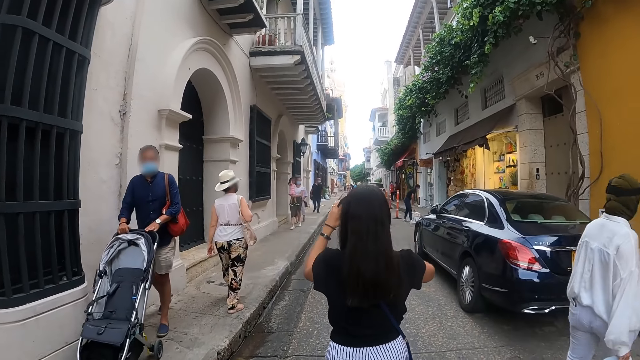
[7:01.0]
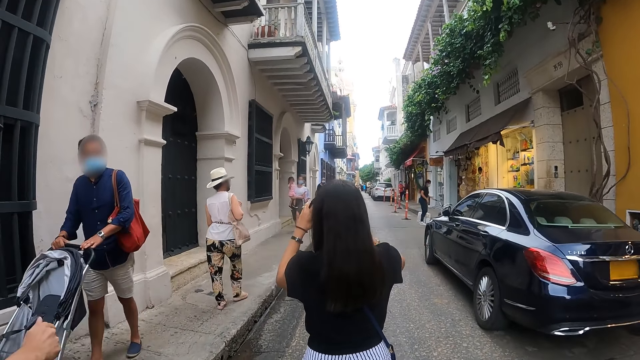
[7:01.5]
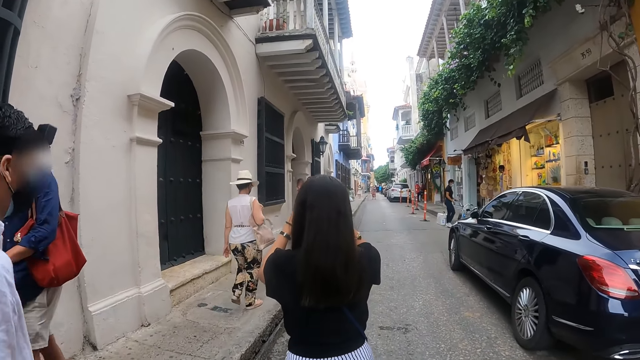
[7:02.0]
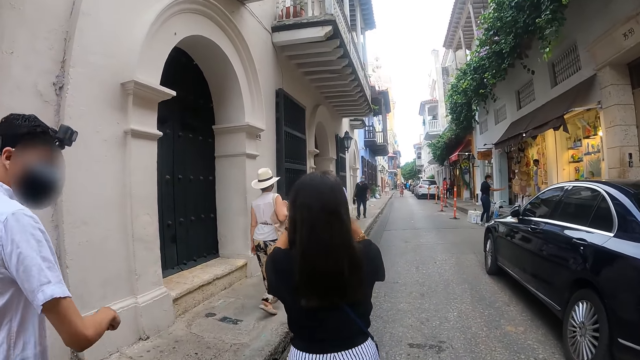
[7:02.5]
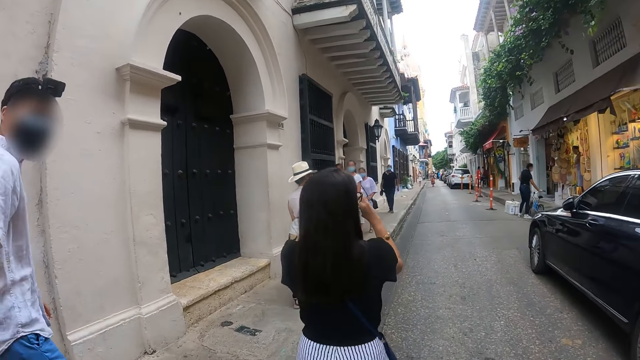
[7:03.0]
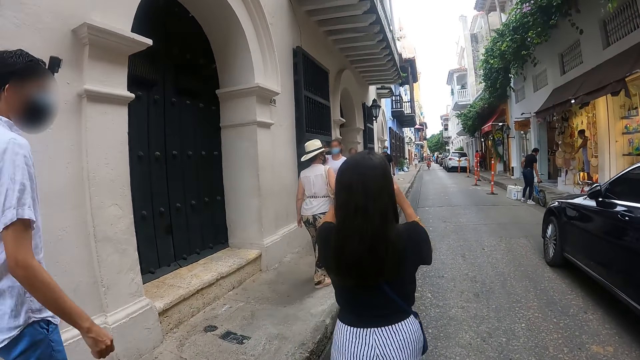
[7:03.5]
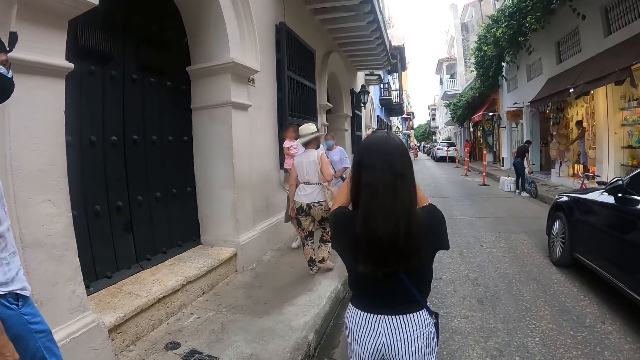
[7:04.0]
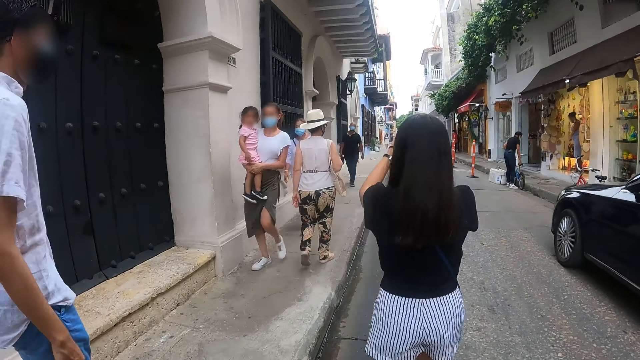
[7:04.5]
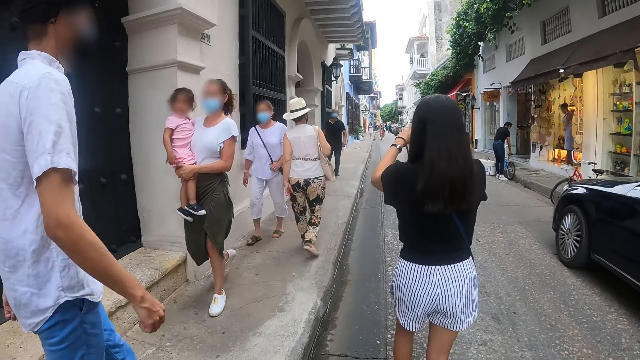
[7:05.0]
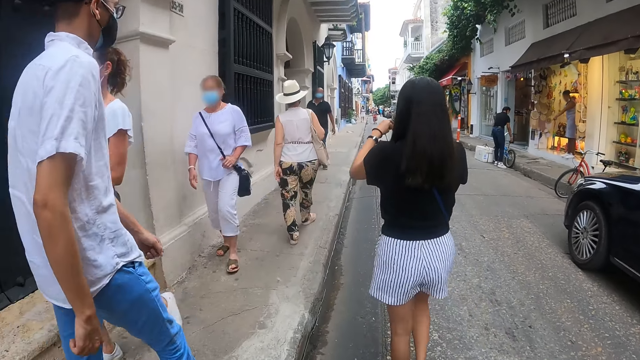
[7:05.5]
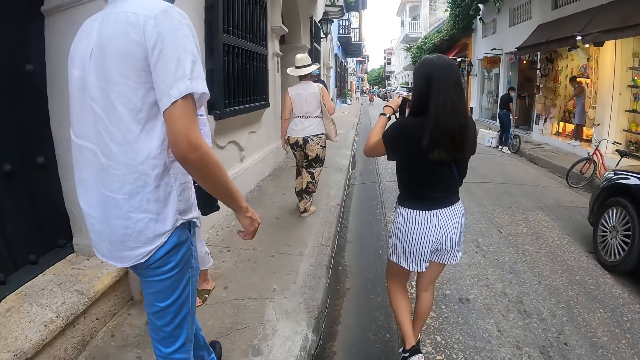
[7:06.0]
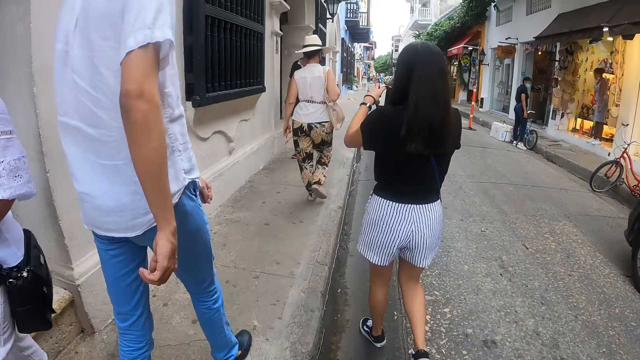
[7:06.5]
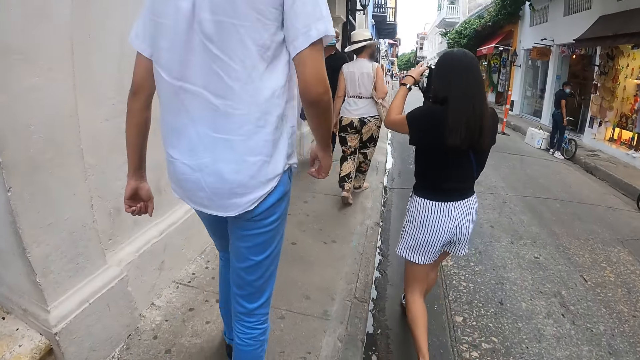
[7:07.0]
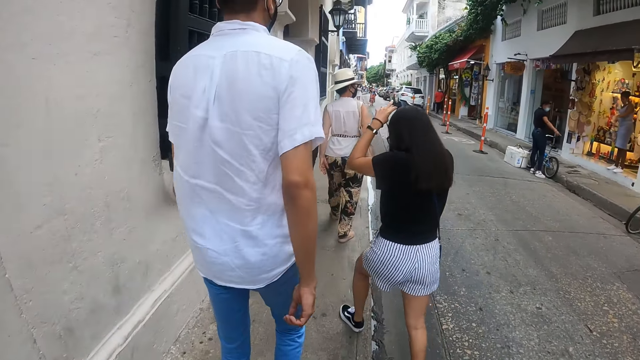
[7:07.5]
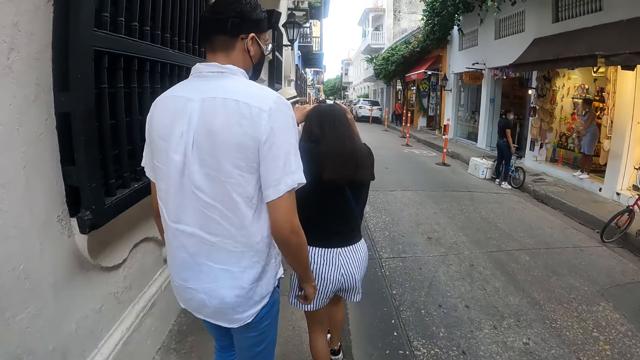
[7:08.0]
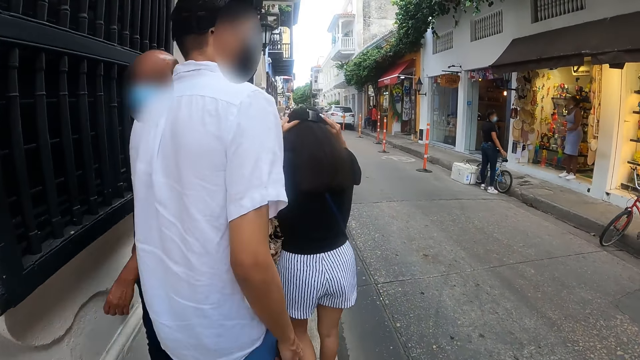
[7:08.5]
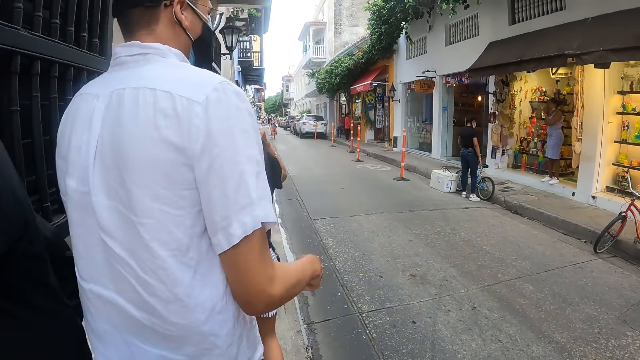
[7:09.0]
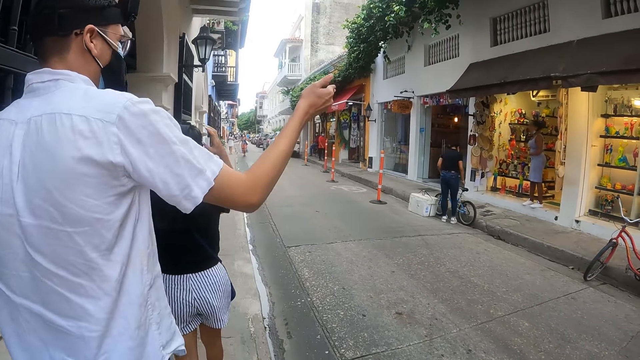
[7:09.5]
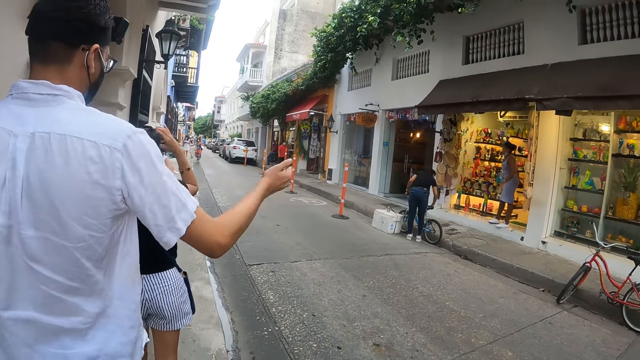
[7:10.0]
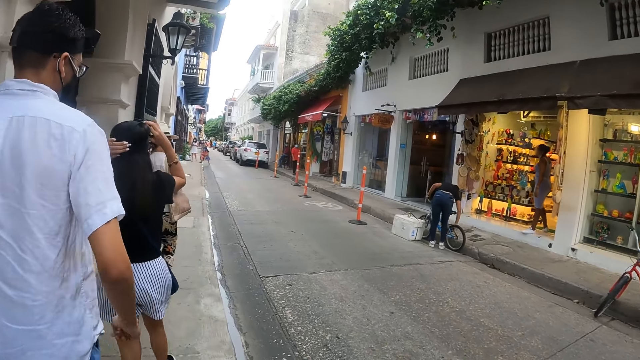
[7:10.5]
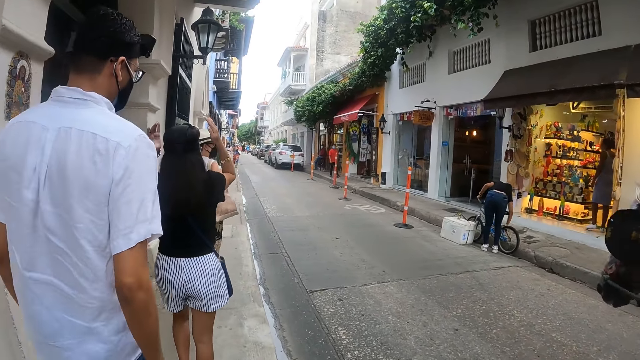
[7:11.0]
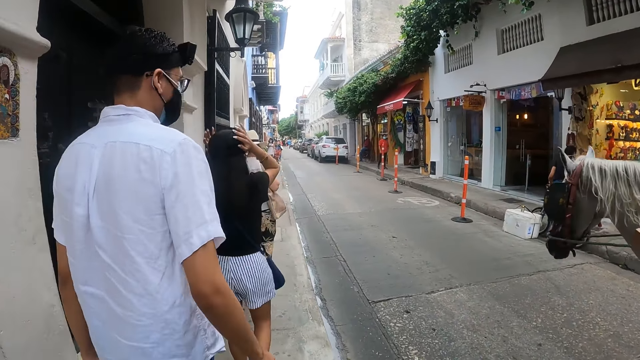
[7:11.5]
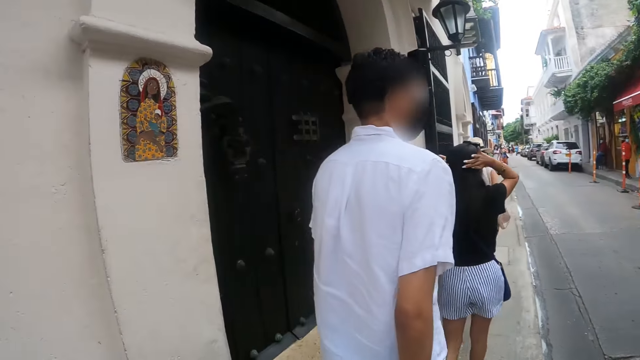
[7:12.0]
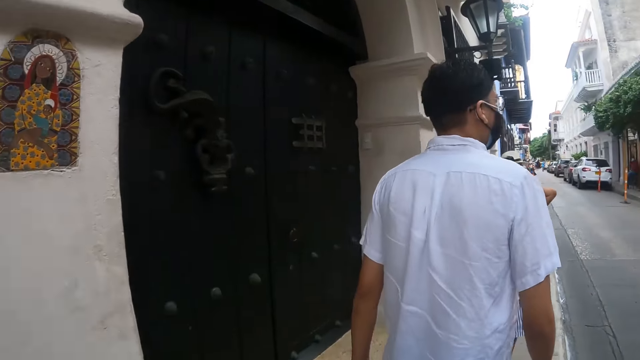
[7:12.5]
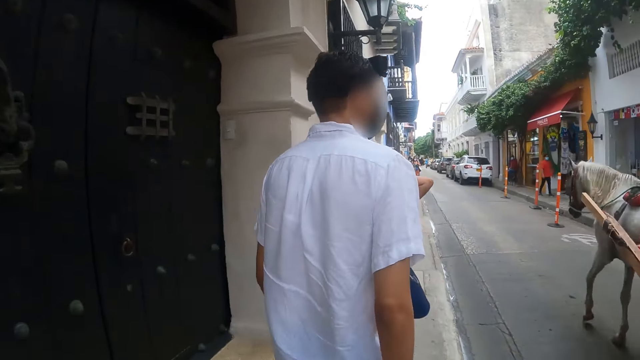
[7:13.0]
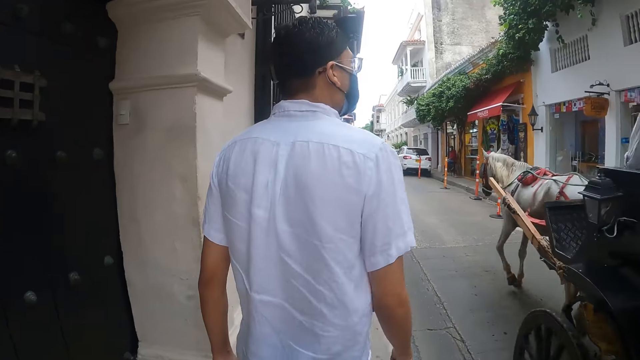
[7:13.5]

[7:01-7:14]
A man points a finger. A woman puts on a camera. The man points at a building.

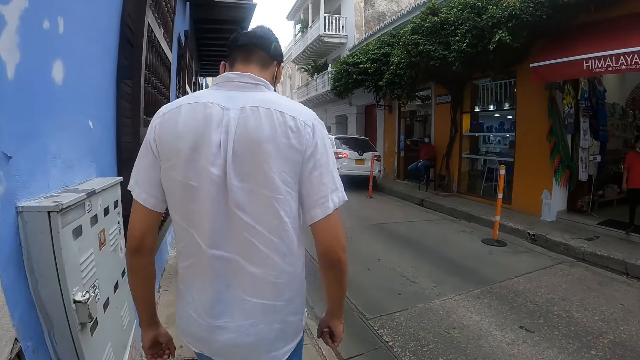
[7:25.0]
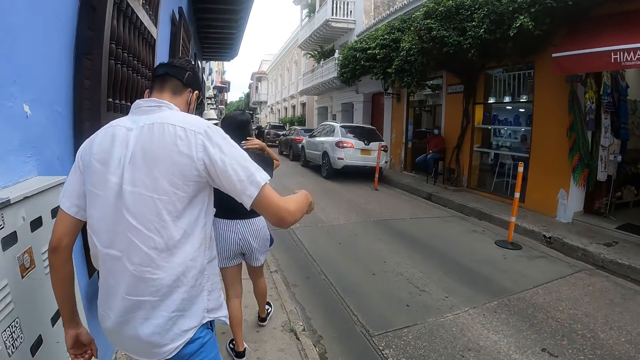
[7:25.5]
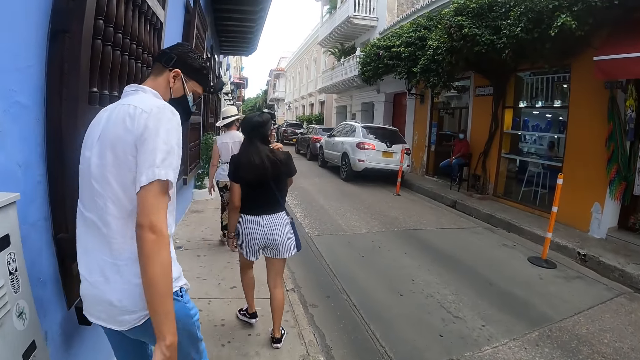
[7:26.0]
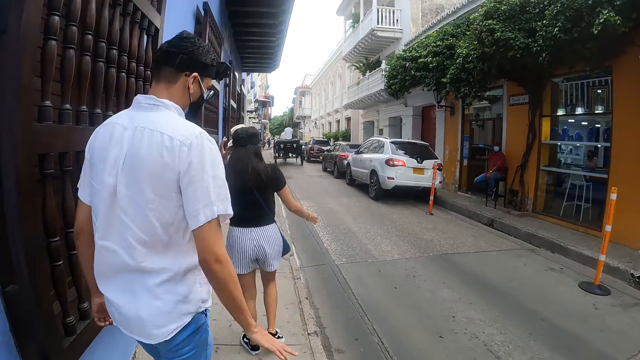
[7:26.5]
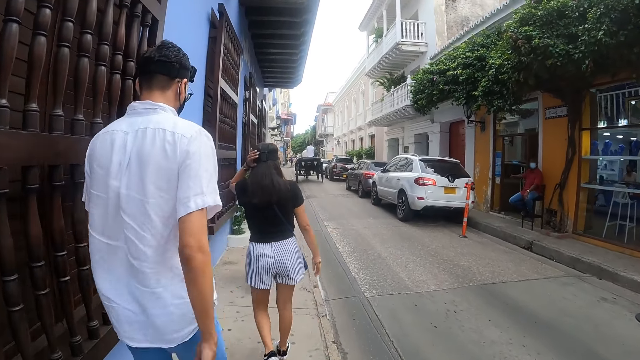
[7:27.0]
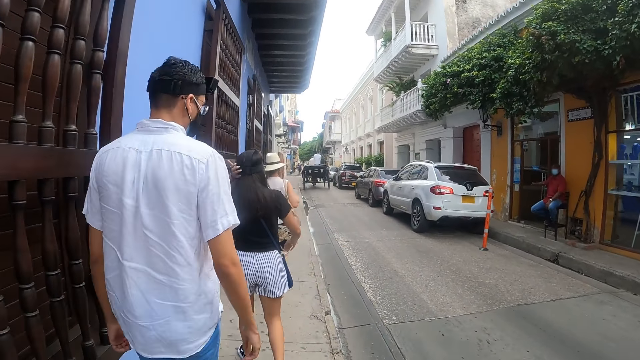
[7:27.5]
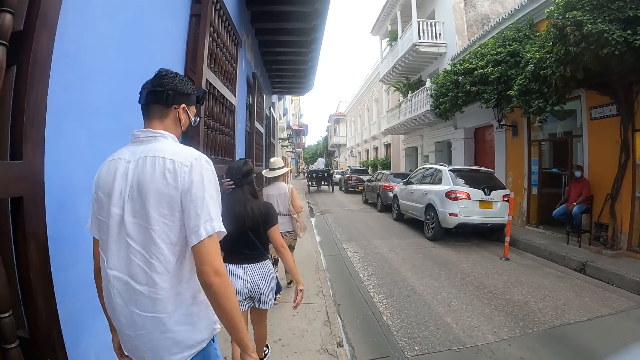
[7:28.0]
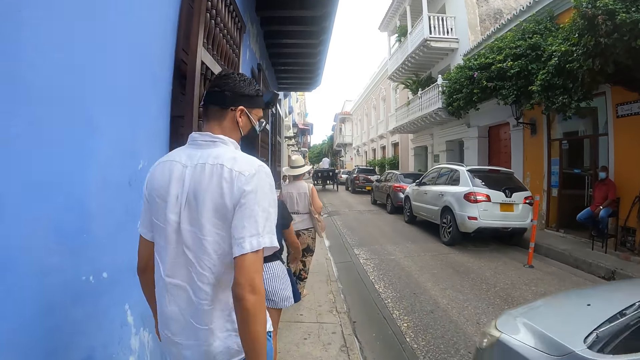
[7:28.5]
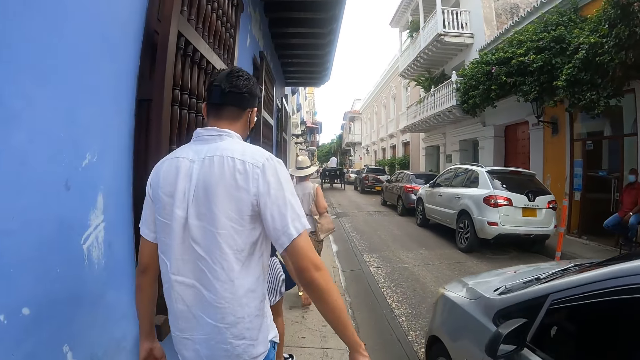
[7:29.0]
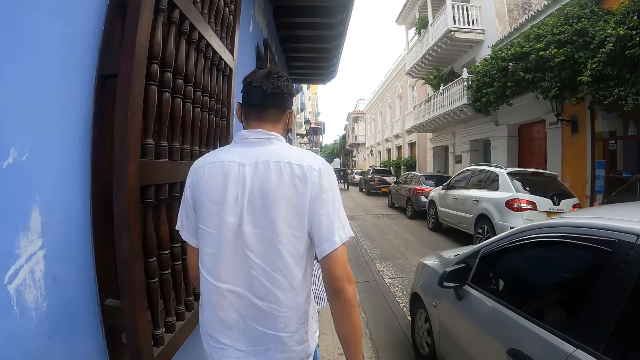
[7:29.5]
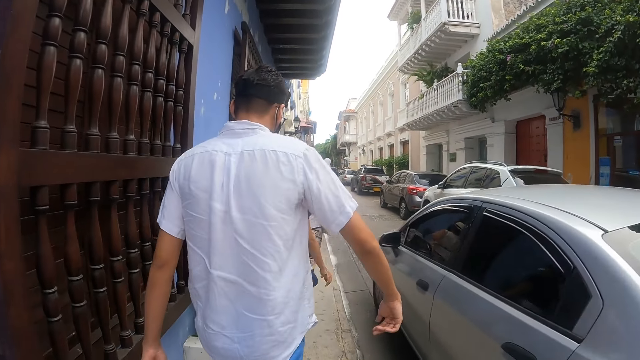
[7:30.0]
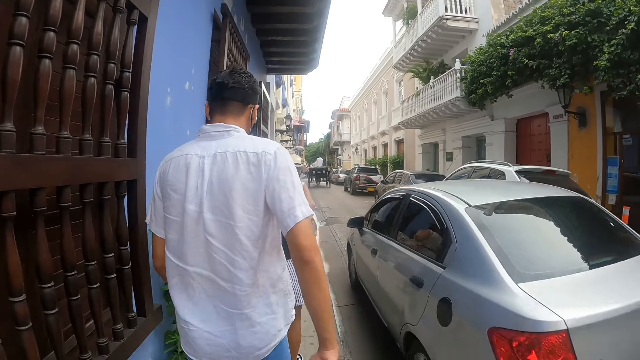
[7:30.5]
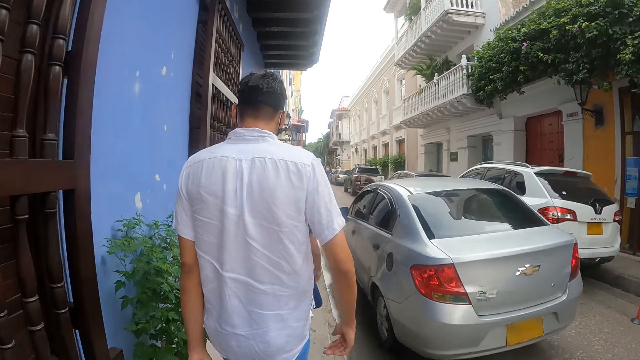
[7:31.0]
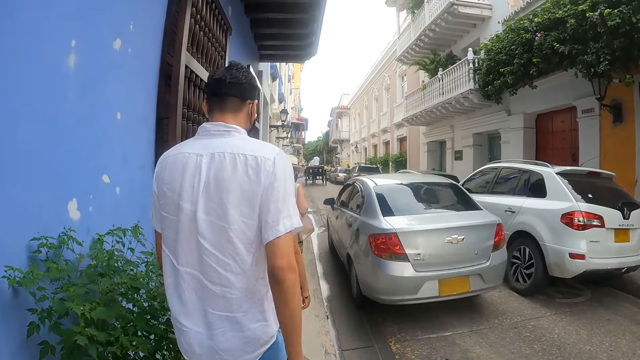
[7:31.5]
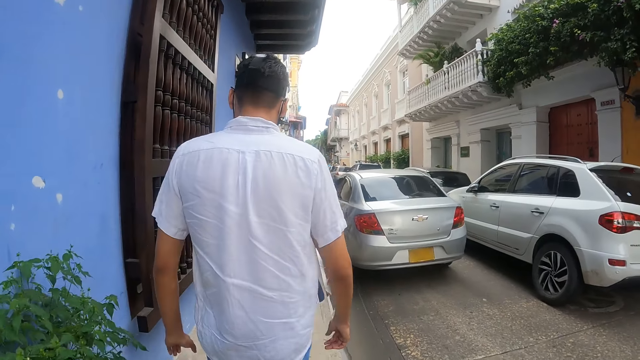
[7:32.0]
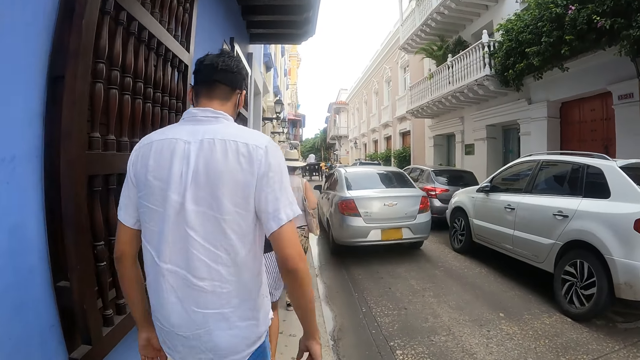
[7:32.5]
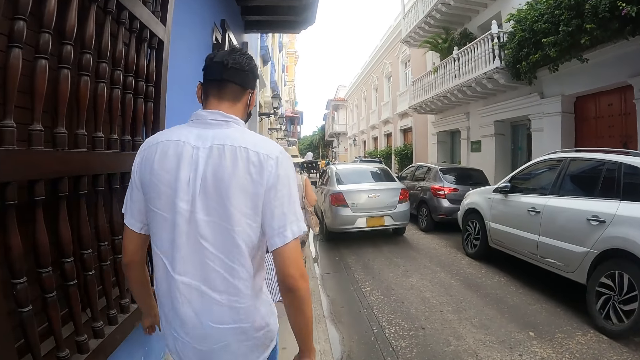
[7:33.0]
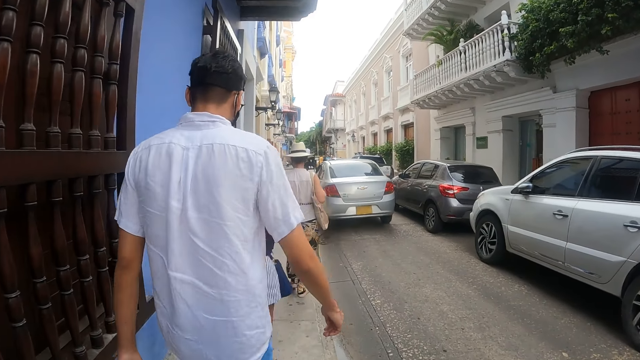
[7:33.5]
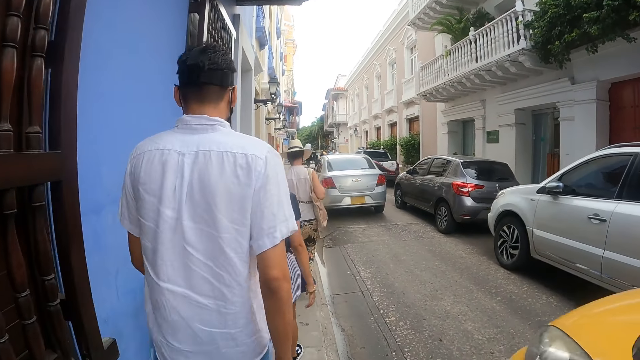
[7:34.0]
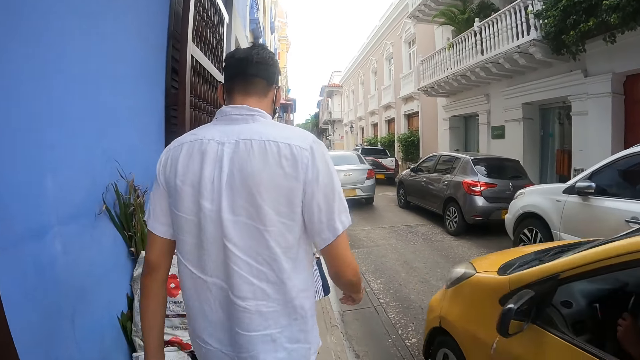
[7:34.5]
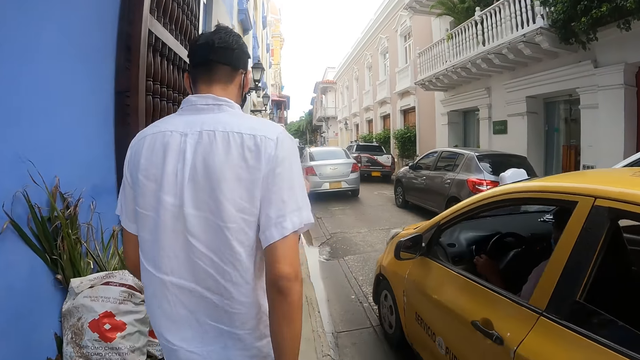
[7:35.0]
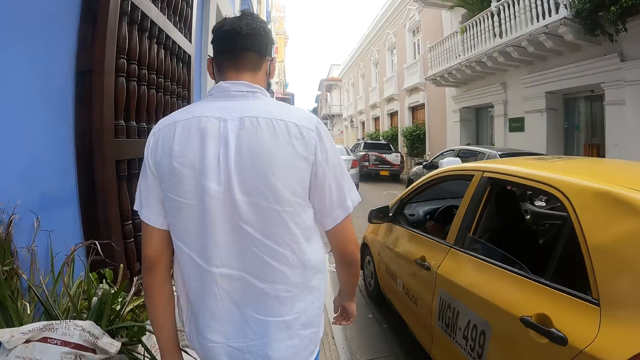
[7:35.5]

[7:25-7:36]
The camera wearer walks around.
